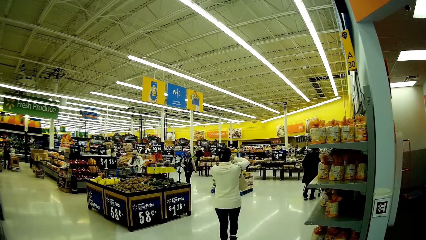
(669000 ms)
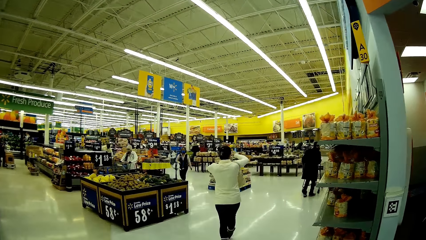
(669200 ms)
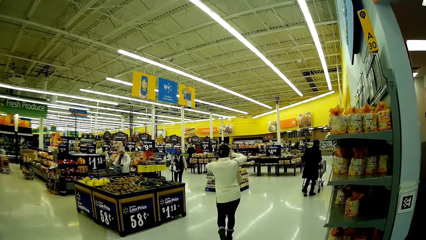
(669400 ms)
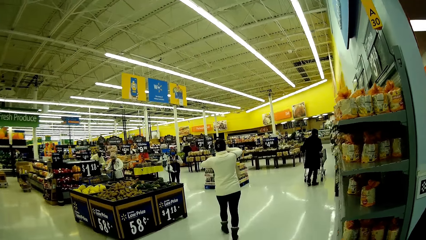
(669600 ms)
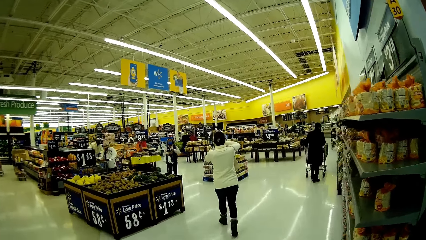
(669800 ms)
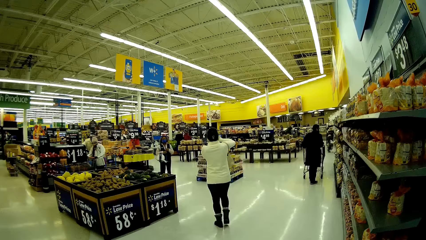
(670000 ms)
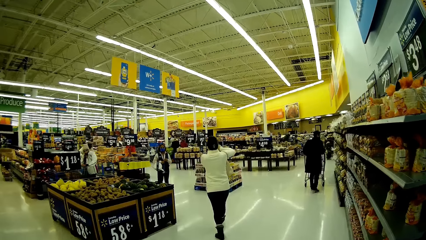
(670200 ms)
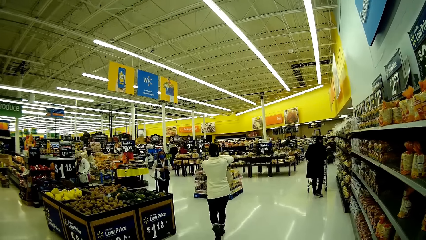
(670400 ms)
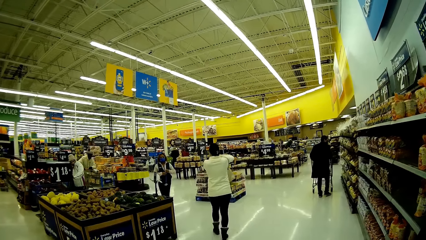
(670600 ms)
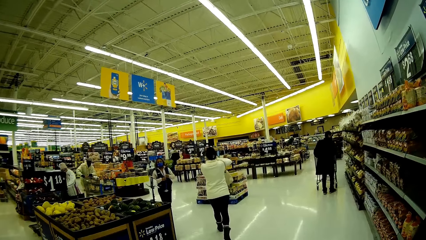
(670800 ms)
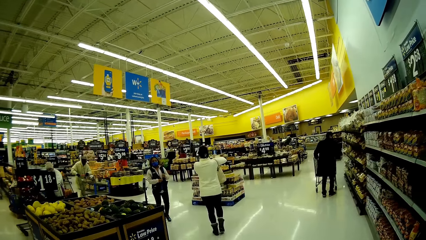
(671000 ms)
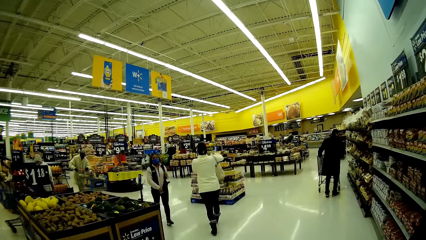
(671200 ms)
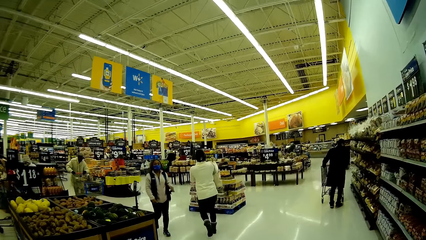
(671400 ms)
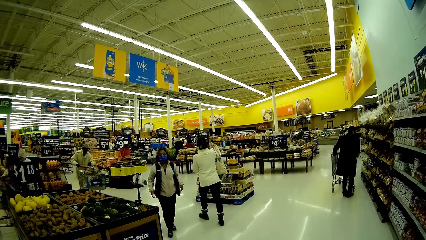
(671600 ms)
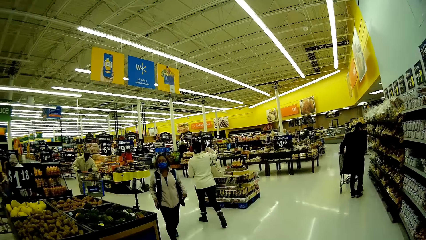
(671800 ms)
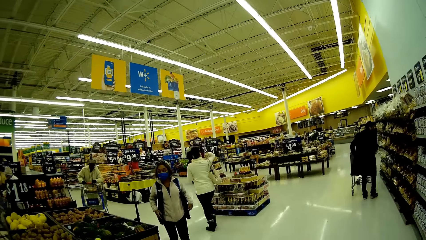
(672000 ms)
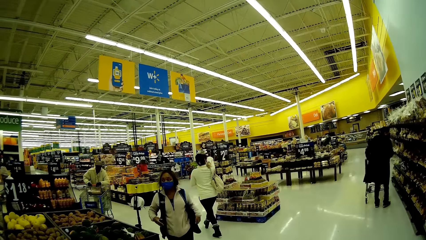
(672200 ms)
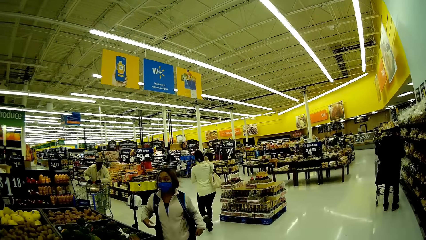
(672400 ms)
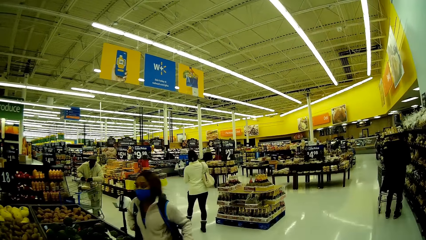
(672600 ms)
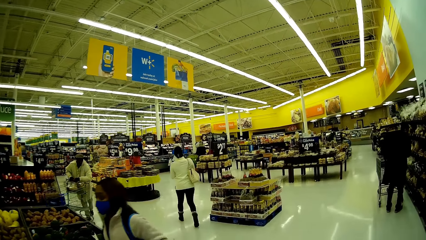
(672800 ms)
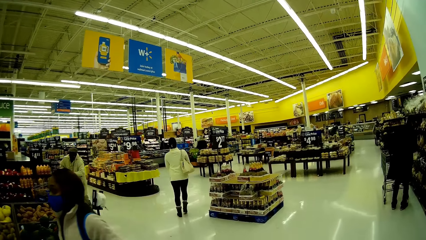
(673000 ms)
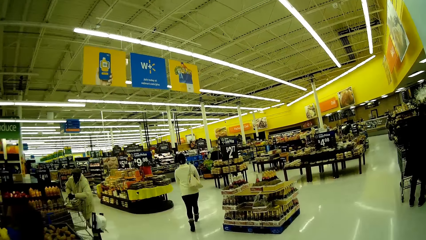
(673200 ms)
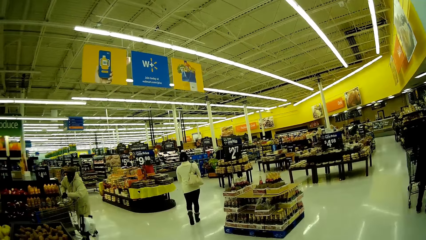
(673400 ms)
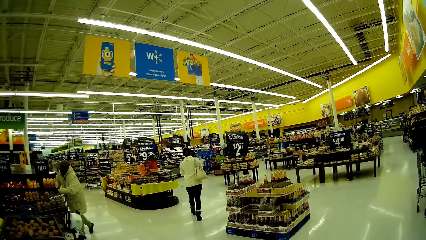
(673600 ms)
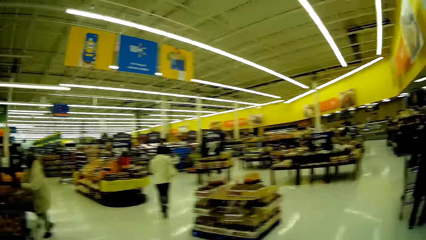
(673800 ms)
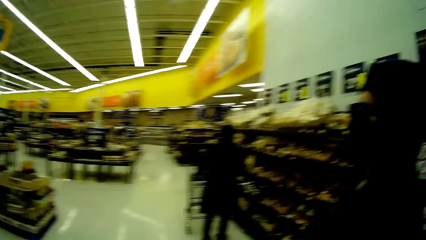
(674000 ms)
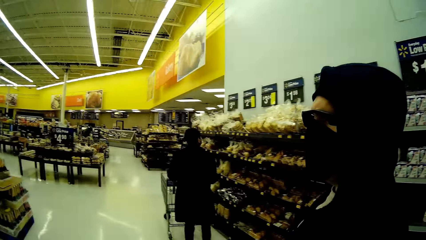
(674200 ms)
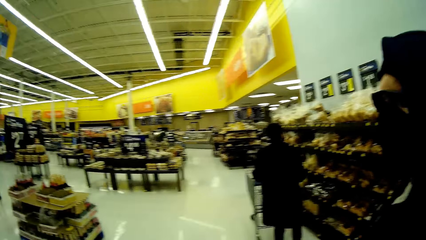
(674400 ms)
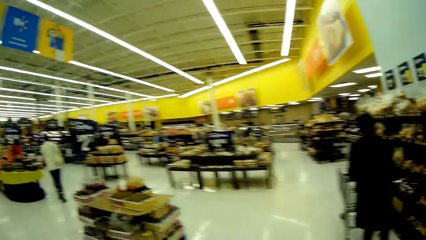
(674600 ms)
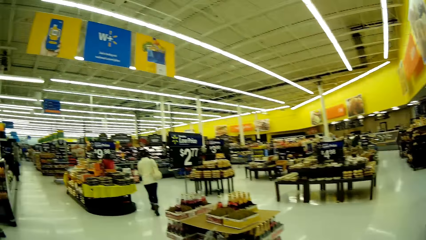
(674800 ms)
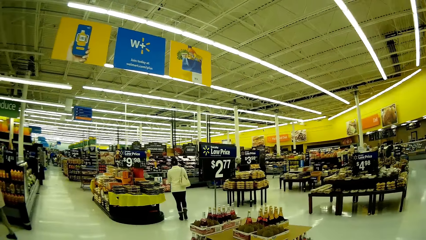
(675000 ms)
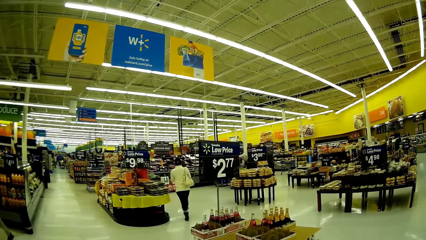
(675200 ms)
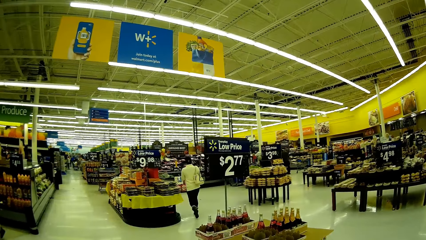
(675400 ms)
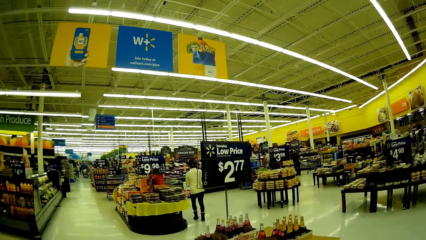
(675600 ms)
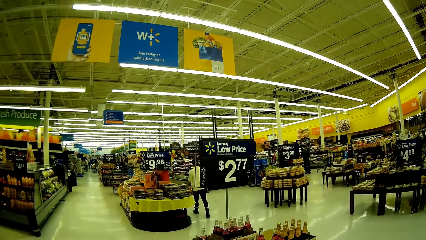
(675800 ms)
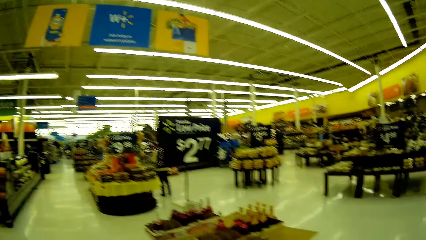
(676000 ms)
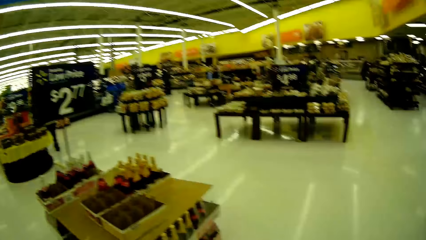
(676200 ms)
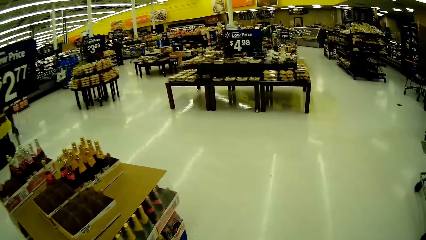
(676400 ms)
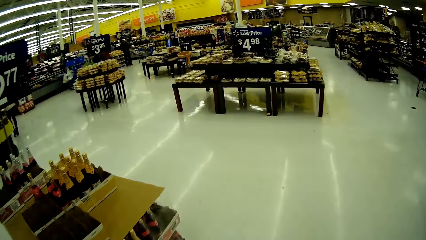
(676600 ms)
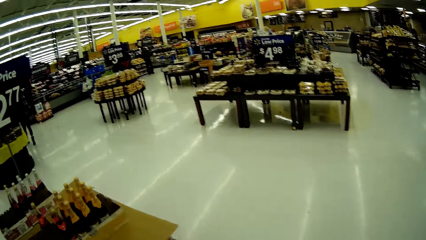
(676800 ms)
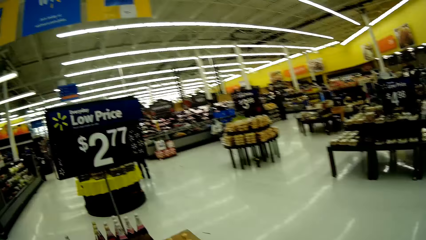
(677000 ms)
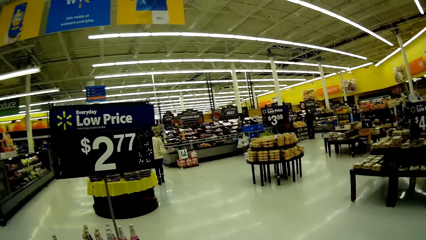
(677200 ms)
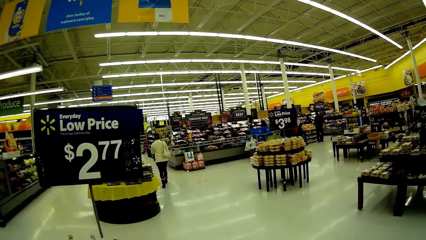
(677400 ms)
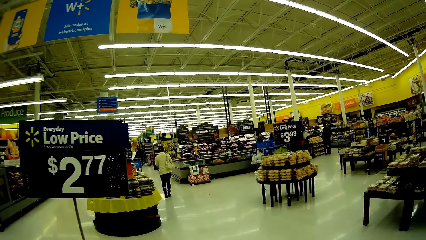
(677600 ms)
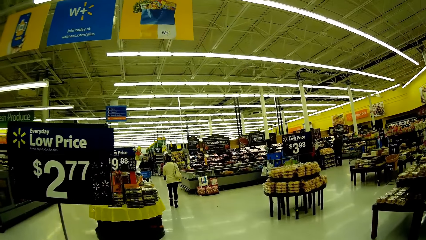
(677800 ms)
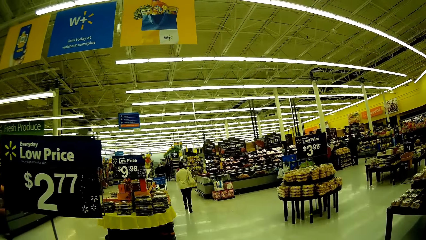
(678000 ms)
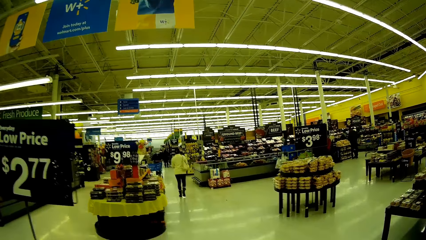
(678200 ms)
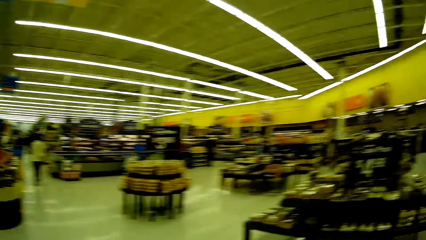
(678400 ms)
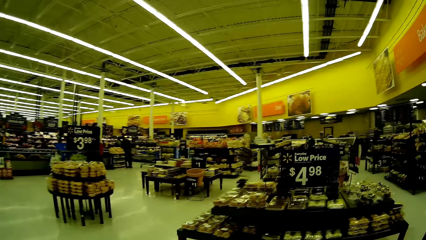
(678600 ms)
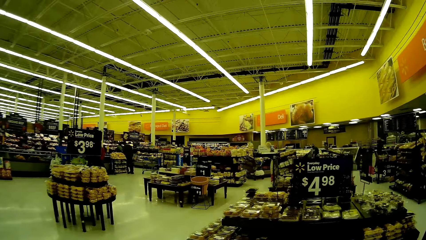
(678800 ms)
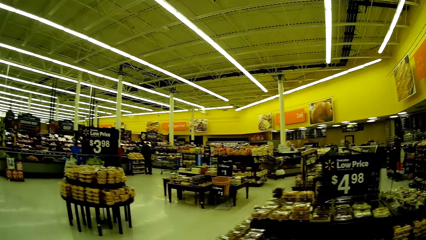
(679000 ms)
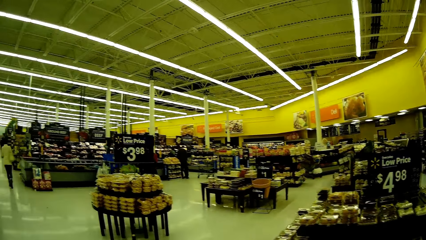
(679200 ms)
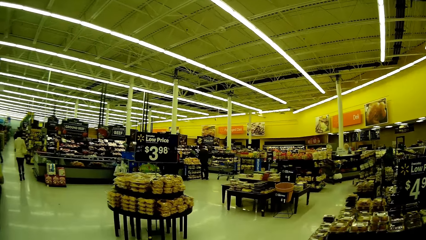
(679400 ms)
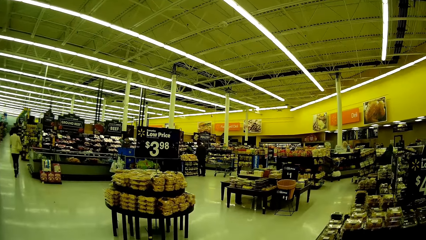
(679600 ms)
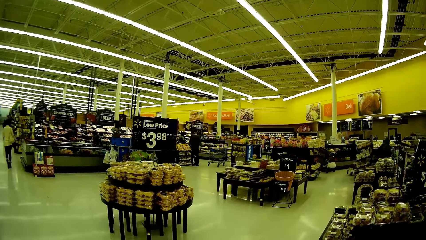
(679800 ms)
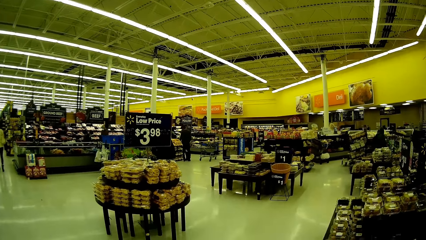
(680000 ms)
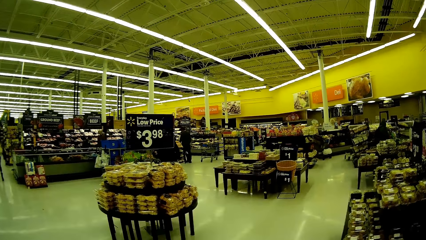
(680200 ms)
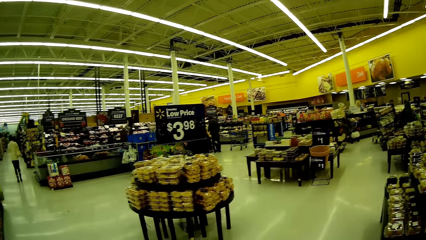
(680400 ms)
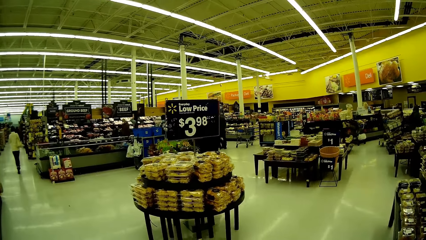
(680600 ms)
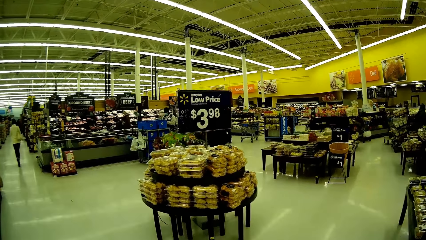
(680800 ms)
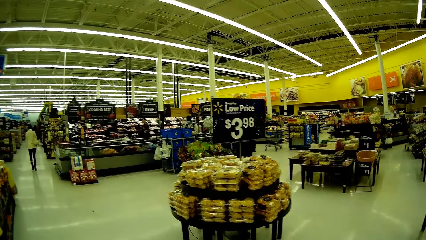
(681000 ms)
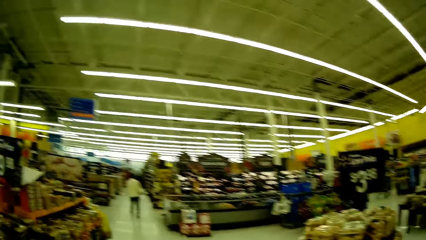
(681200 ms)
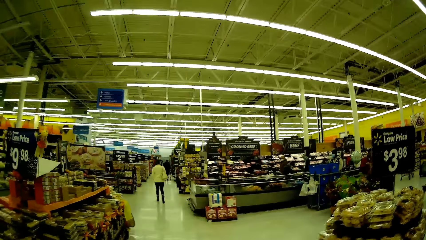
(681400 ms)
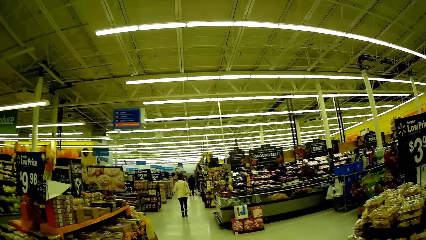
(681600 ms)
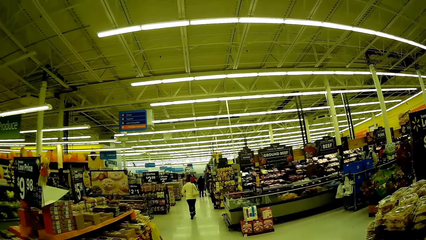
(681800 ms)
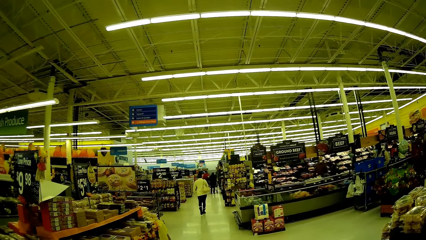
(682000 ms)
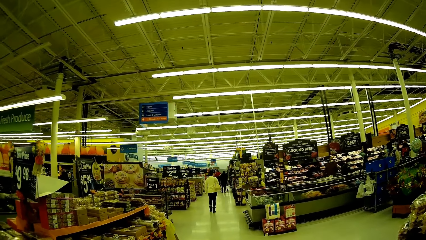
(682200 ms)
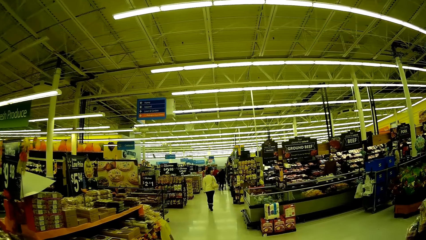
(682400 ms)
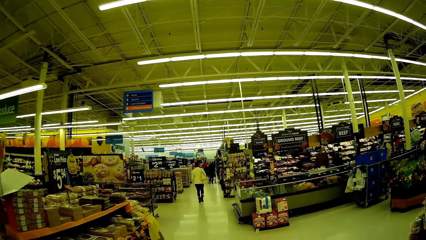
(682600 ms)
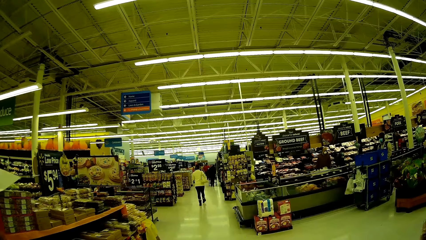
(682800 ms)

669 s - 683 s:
The person talks with the camera wearer. The camera wearer walks in the supermarket. They look around. They walk in the supermarket. They look around. They talk with the person.
